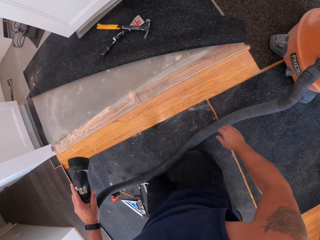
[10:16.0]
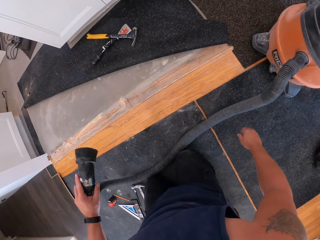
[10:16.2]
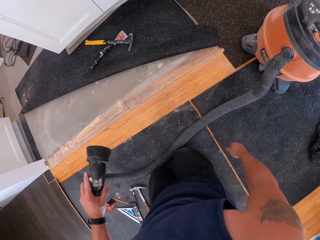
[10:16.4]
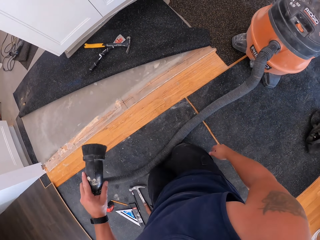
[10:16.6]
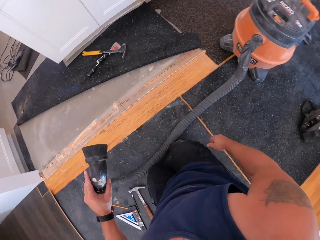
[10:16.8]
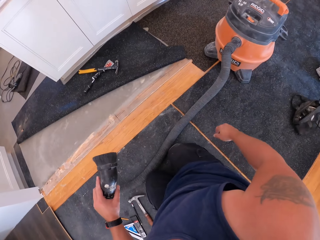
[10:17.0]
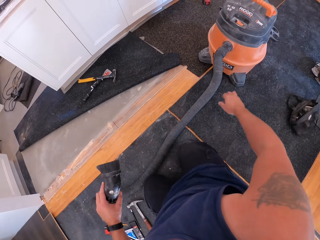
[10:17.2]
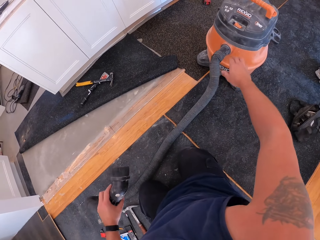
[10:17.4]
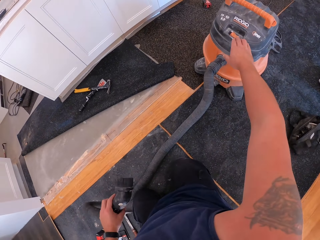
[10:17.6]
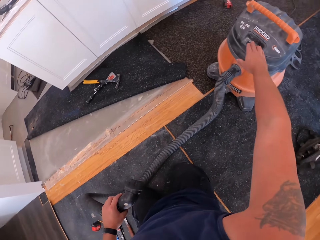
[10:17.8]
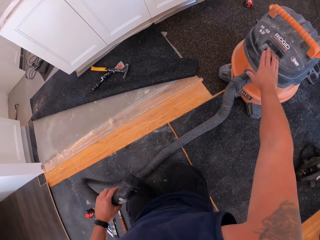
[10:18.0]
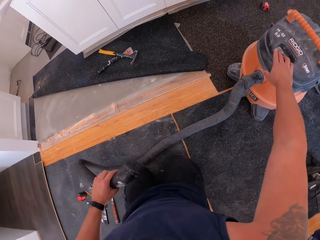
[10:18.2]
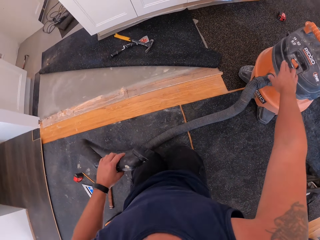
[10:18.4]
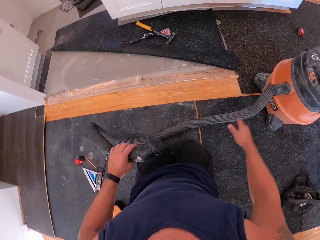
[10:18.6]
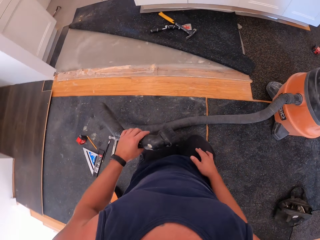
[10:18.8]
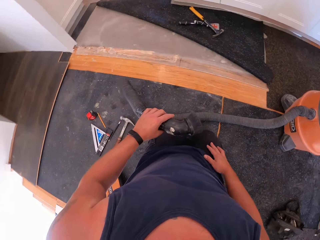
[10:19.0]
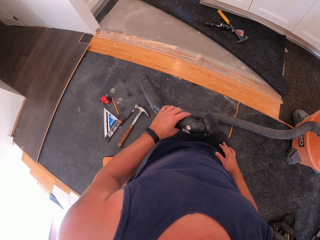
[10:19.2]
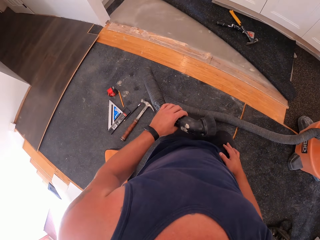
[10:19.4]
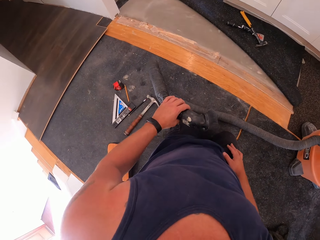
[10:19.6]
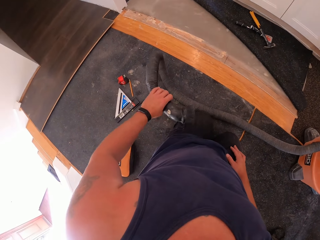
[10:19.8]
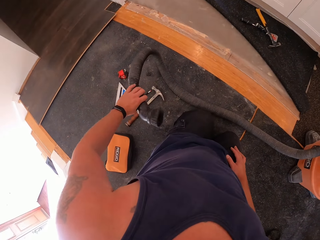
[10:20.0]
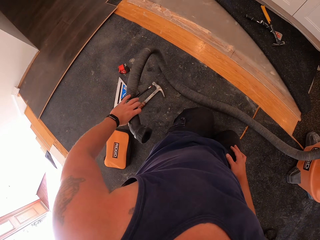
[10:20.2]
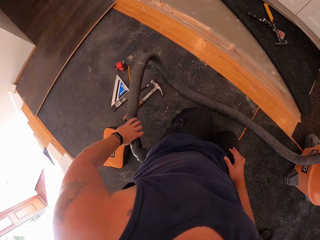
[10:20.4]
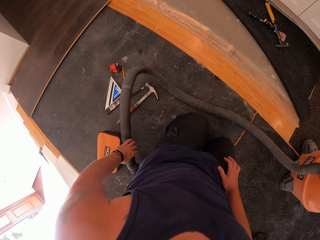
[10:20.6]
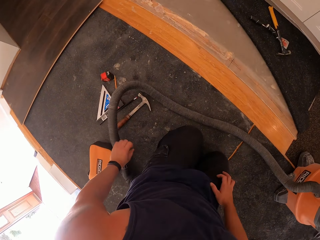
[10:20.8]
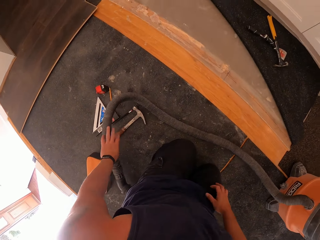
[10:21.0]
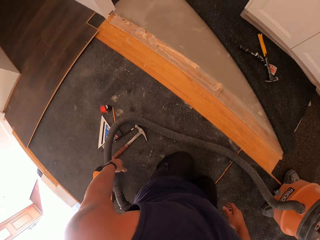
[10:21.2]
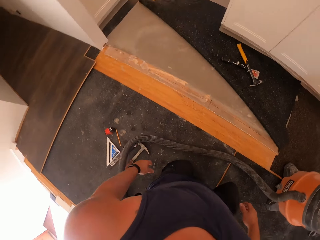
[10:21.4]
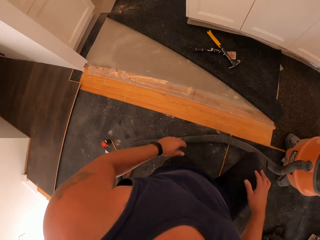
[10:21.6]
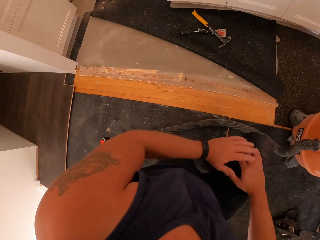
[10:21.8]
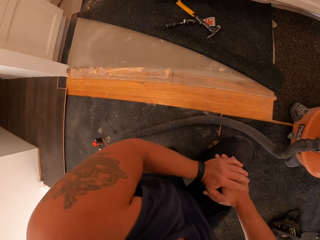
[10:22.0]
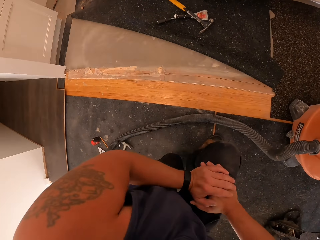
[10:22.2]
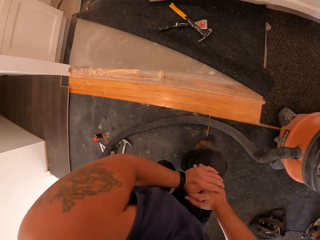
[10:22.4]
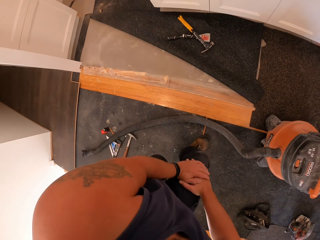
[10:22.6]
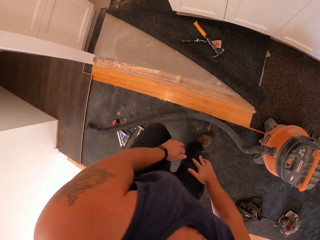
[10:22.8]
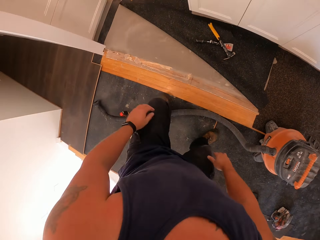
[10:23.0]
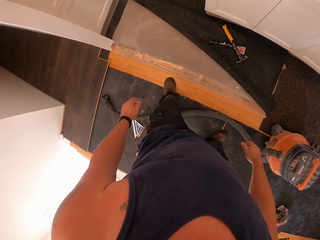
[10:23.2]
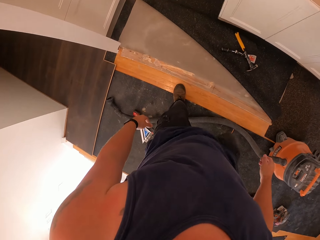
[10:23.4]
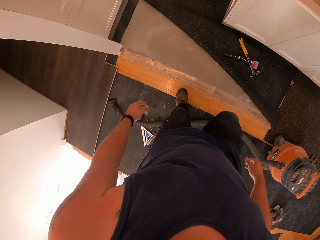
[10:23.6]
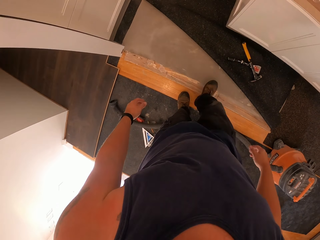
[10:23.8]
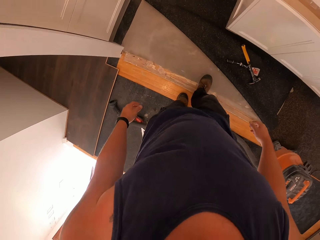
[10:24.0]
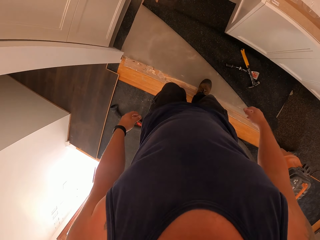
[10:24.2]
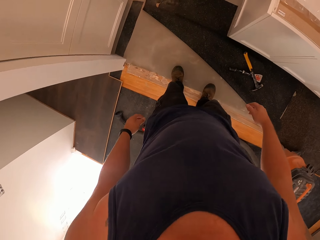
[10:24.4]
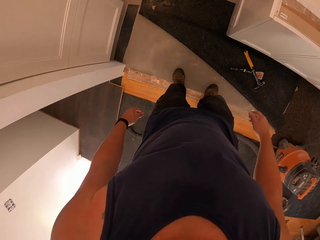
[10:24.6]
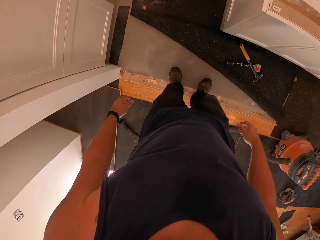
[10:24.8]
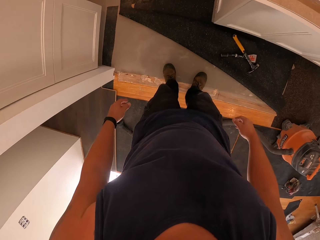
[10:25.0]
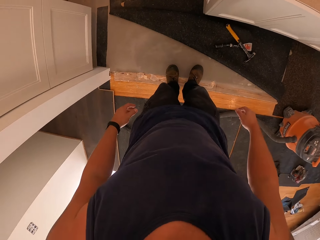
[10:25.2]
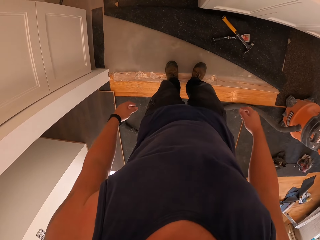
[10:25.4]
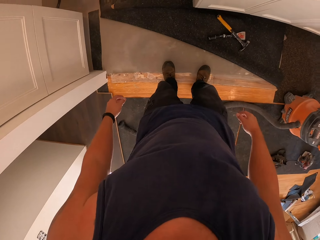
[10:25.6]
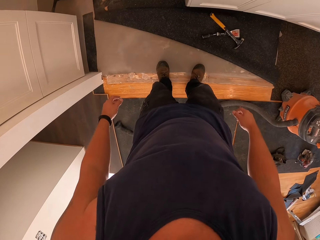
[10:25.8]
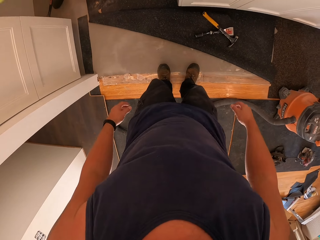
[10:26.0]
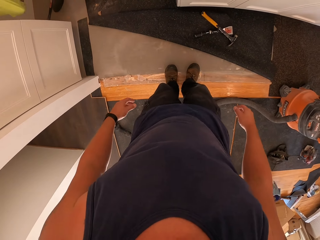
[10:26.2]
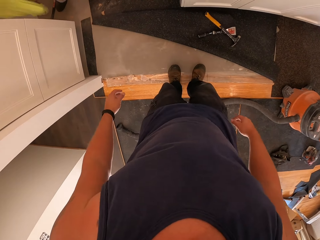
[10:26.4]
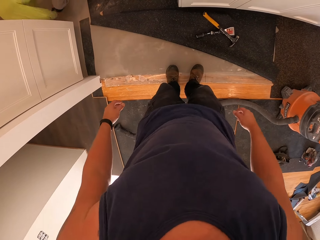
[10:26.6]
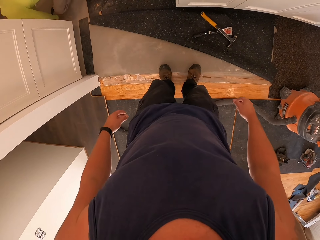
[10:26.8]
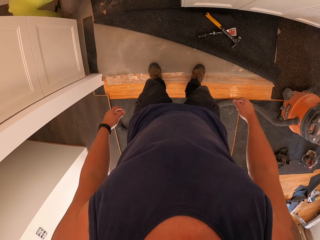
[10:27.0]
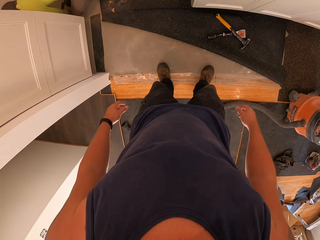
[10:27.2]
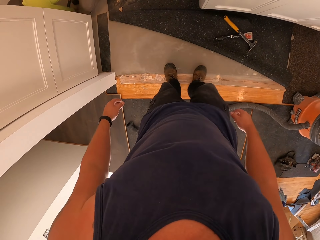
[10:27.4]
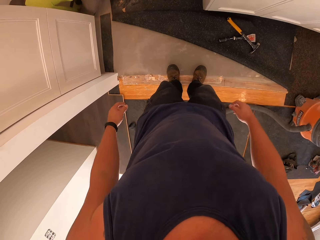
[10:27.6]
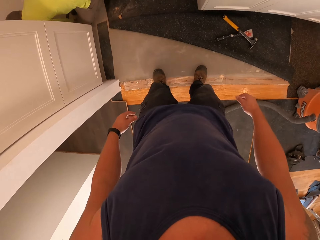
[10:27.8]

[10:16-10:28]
The camera wearer lifts the vacuum cleaner pipe. He switches off the vacuum cleaner with his right hand. He drops the vacuum hose on the rug. He stands up from the floor. He stamps on a rough part of the floor board with his legs.

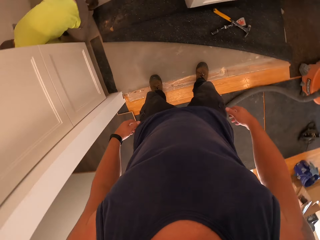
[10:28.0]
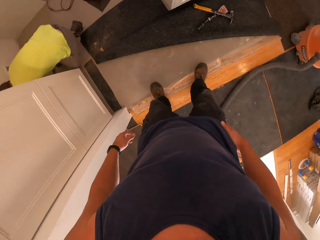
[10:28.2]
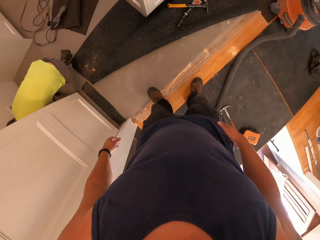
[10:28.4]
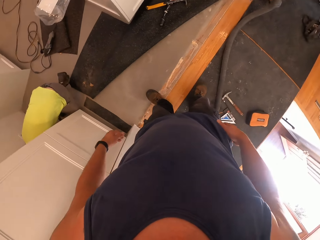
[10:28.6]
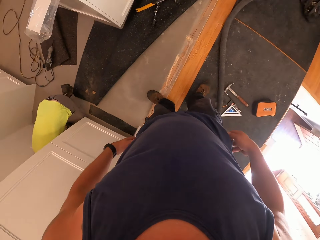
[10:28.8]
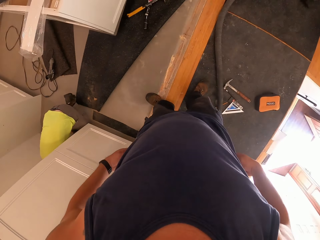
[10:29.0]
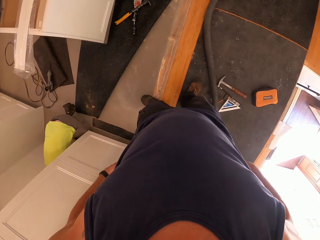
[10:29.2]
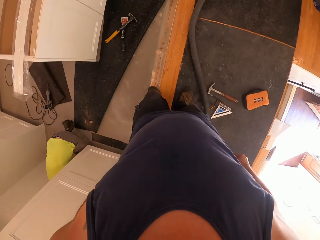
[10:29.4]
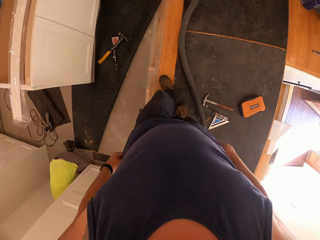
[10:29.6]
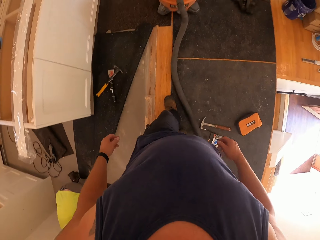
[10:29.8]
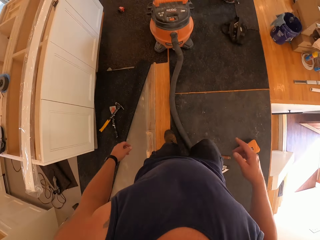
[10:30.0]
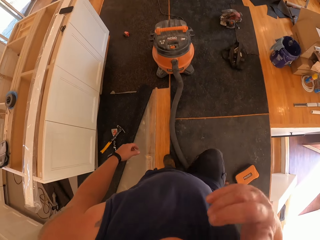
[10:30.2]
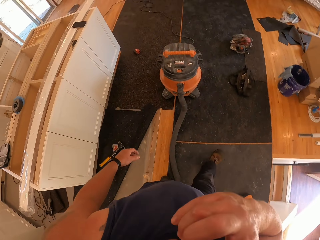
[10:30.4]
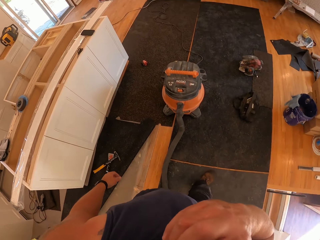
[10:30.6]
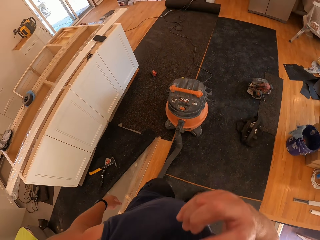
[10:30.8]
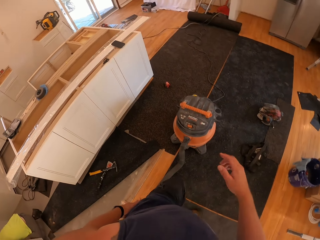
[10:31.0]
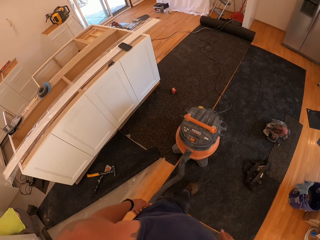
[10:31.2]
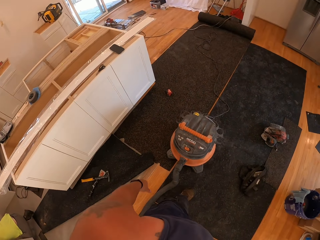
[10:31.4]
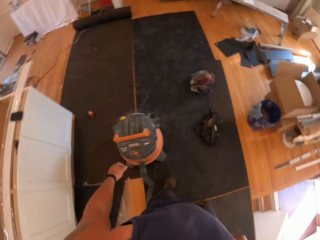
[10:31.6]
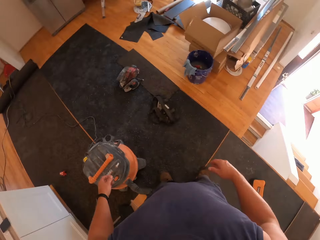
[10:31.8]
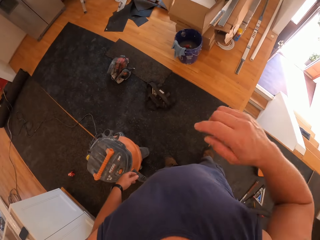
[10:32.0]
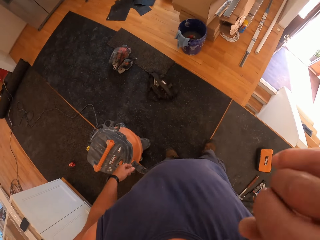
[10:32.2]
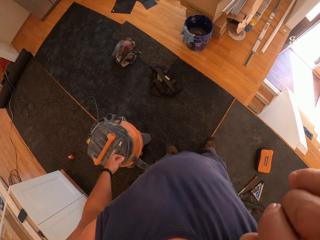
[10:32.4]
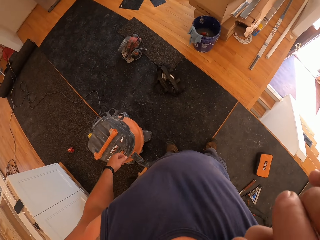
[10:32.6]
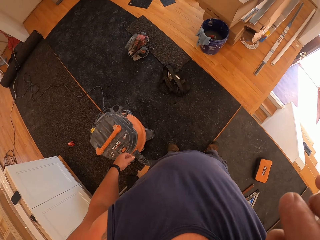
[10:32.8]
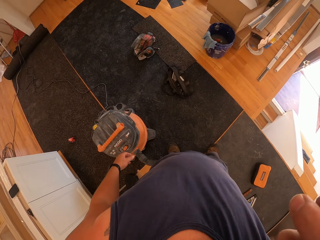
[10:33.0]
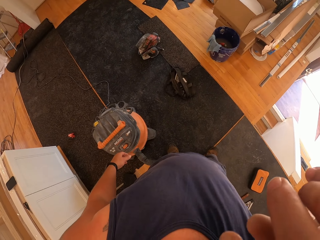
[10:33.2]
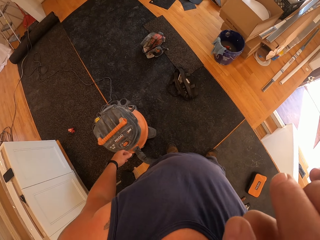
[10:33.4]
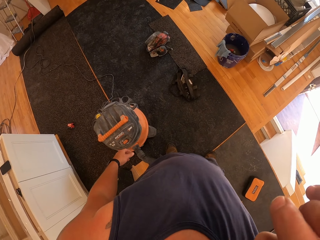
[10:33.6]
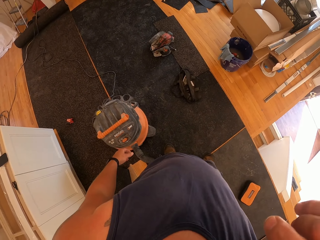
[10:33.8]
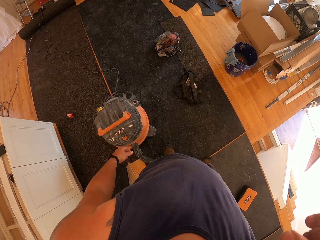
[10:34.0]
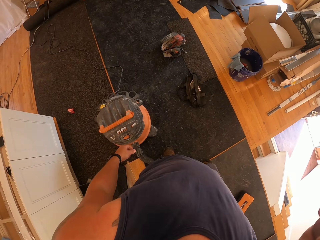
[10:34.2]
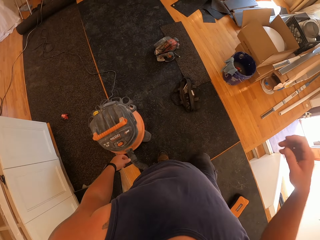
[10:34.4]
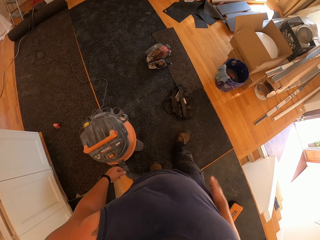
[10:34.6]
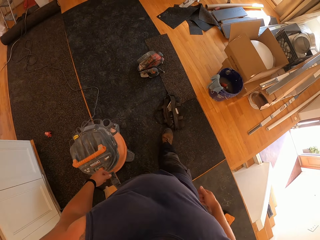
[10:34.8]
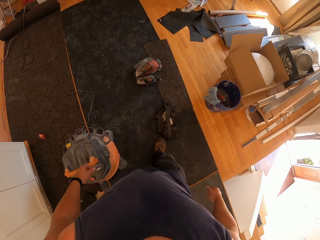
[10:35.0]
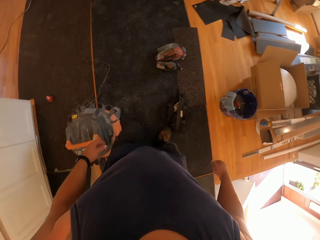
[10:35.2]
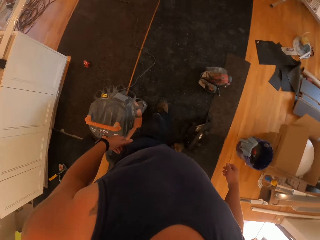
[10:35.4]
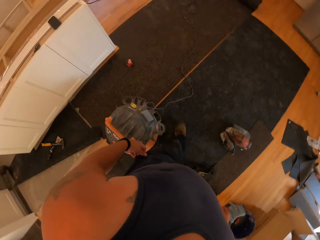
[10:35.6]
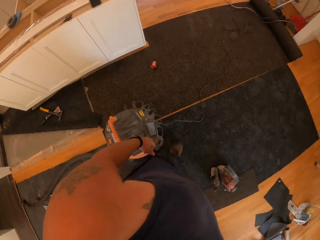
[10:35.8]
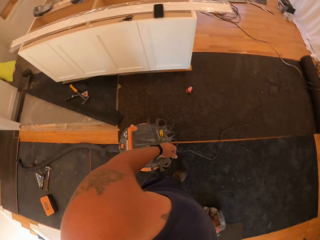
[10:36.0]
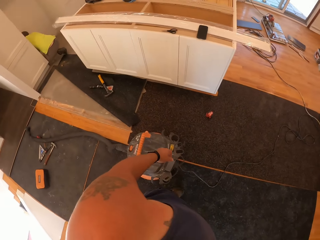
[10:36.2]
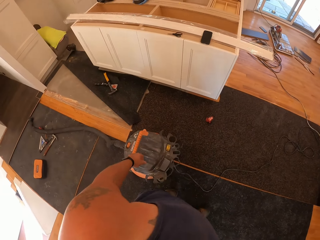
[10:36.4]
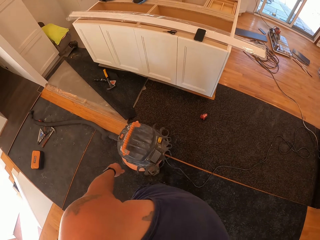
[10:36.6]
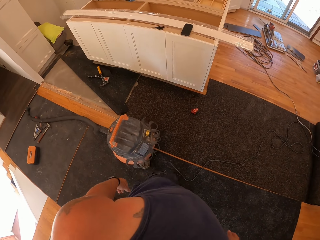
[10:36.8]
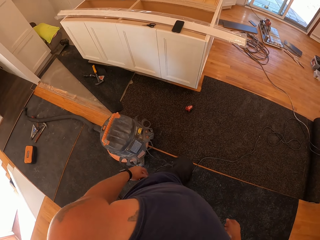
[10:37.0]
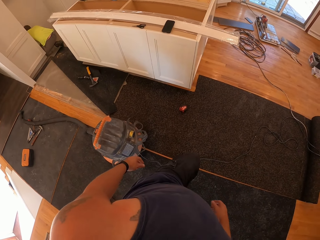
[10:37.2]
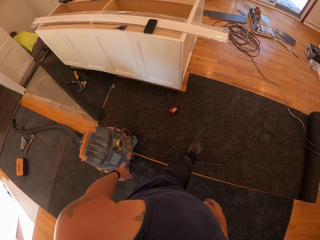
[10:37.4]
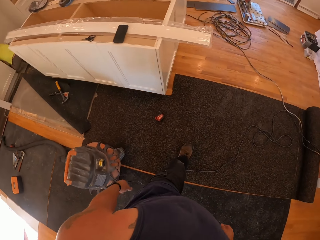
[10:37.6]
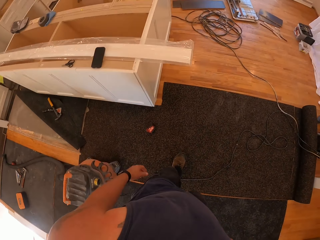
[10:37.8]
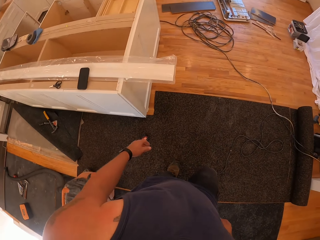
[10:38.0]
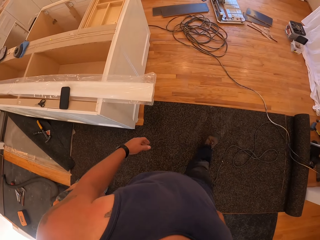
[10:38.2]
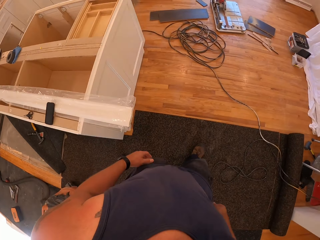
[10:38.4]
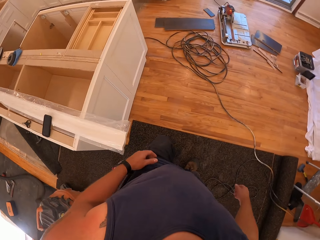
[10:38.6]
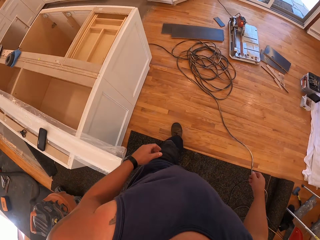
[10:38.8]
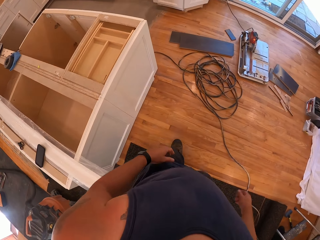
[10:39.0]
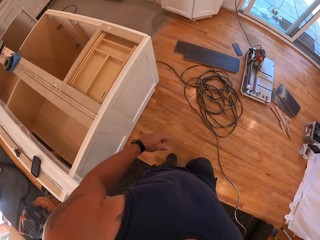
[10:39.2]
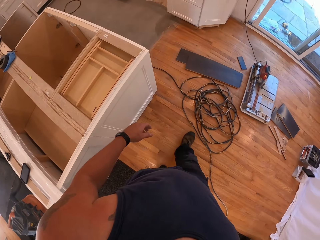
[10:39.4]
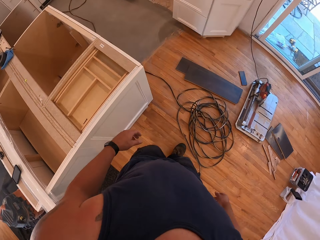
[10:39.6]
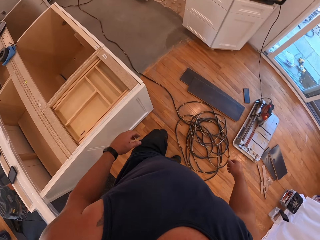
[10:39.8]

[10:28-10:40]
The camera wearer adjusts his trouser with his hands. He touches his face with his right hand. He moves his hand to the face again. He walks towards a cabinet or cupboard.
